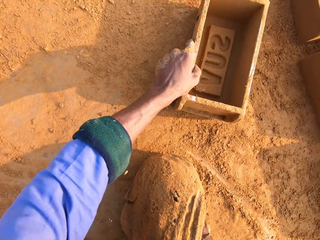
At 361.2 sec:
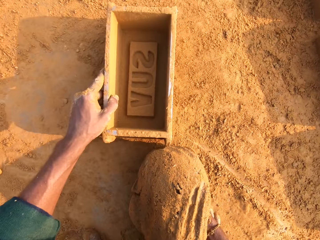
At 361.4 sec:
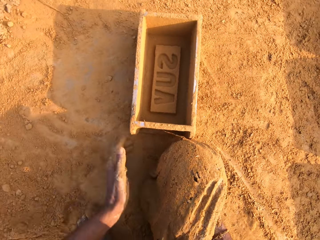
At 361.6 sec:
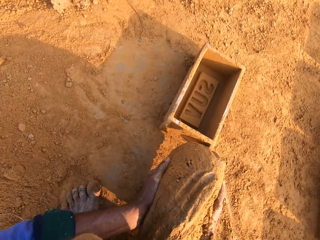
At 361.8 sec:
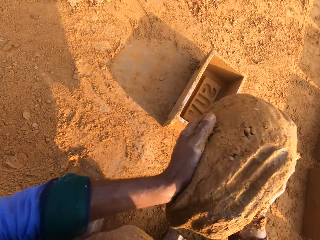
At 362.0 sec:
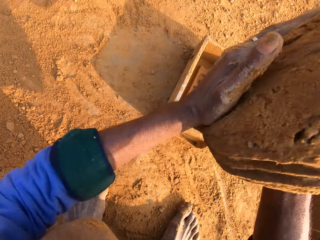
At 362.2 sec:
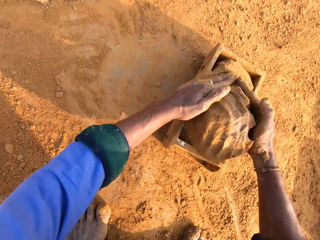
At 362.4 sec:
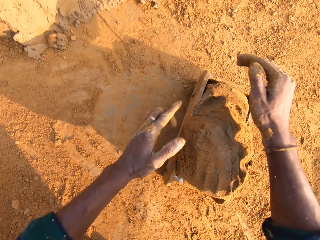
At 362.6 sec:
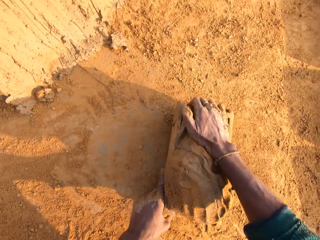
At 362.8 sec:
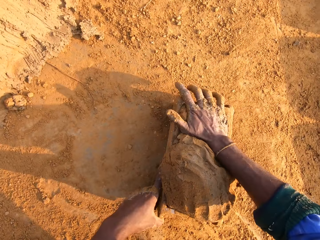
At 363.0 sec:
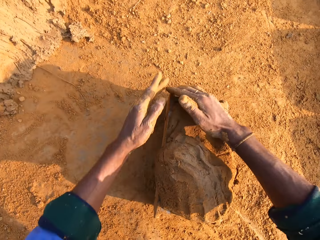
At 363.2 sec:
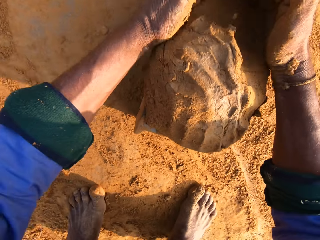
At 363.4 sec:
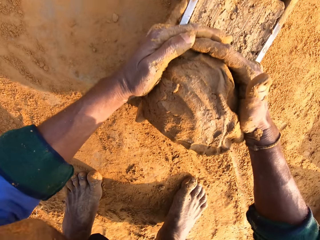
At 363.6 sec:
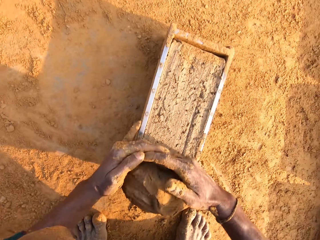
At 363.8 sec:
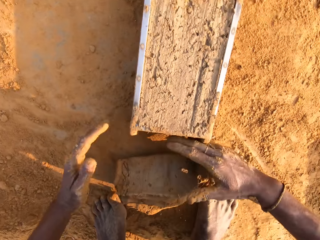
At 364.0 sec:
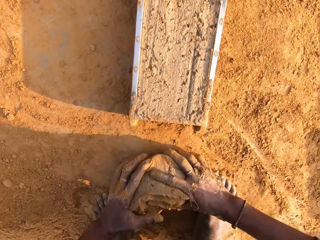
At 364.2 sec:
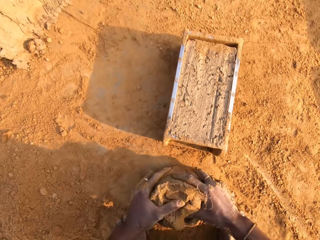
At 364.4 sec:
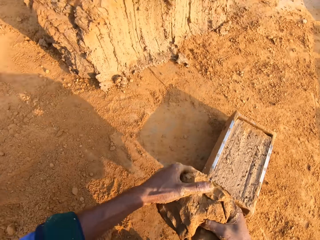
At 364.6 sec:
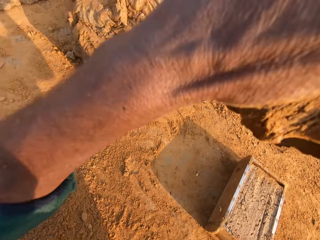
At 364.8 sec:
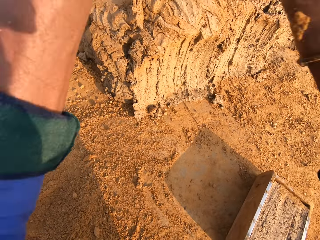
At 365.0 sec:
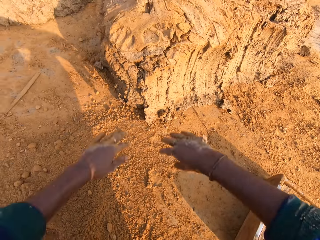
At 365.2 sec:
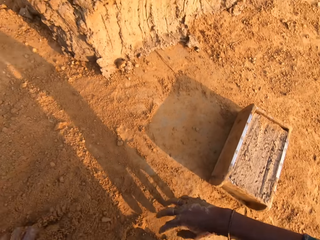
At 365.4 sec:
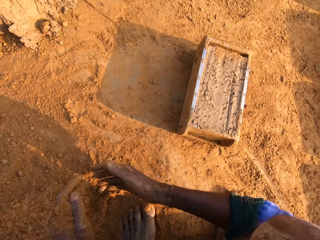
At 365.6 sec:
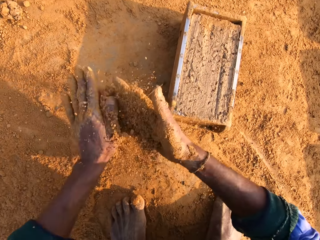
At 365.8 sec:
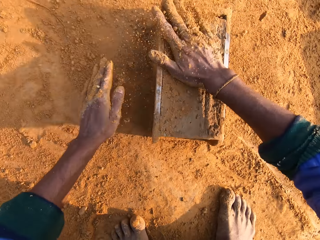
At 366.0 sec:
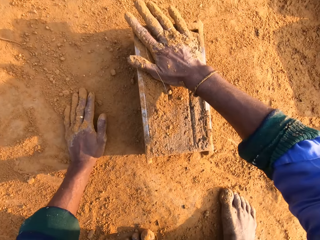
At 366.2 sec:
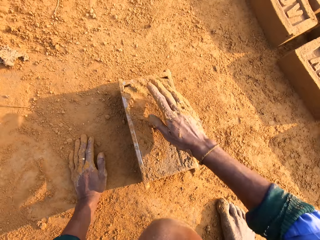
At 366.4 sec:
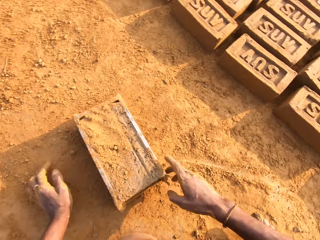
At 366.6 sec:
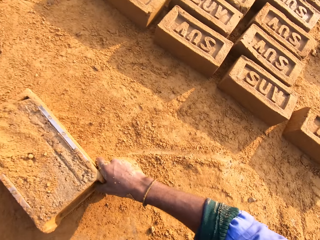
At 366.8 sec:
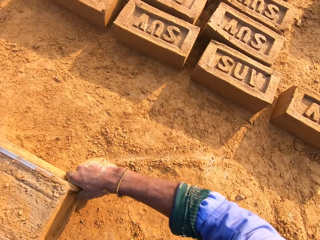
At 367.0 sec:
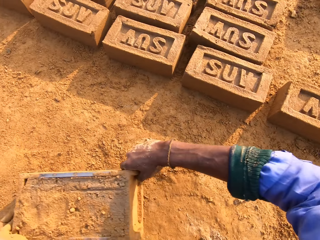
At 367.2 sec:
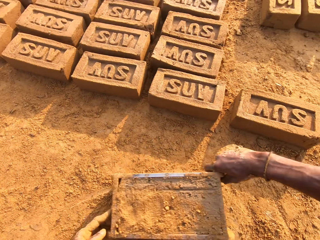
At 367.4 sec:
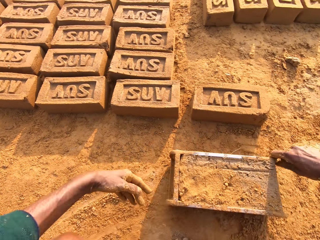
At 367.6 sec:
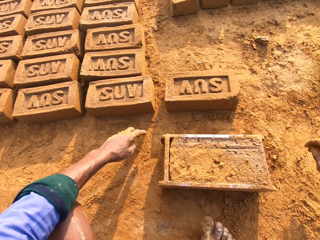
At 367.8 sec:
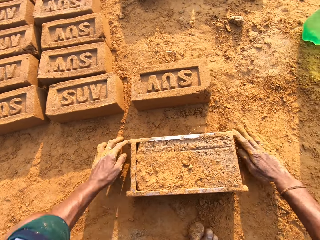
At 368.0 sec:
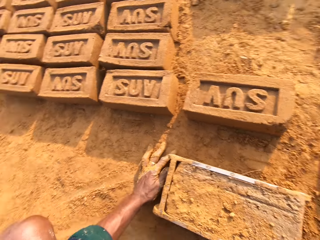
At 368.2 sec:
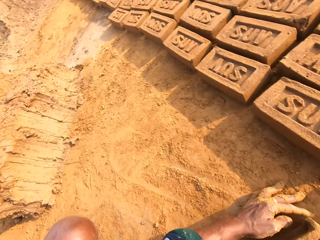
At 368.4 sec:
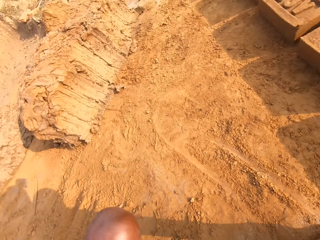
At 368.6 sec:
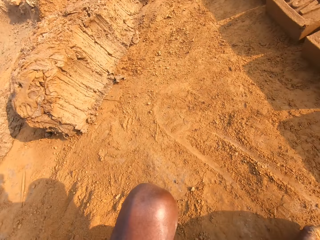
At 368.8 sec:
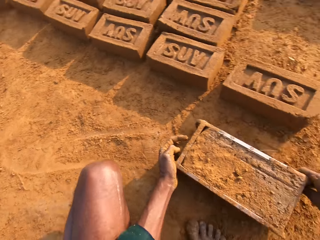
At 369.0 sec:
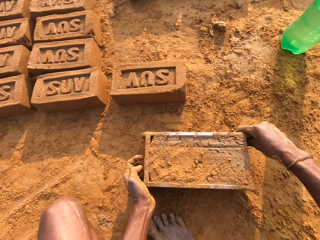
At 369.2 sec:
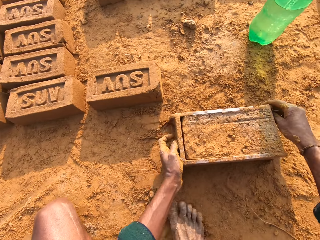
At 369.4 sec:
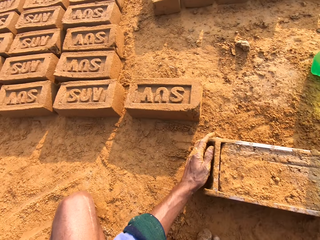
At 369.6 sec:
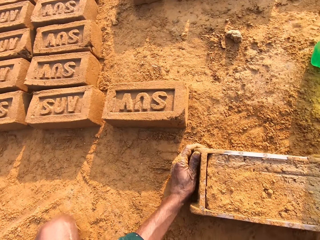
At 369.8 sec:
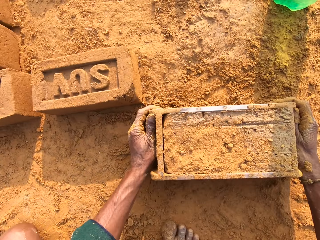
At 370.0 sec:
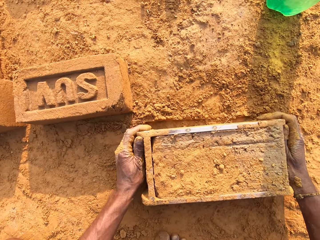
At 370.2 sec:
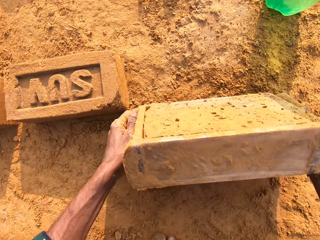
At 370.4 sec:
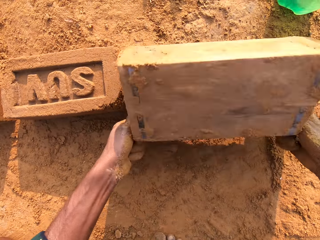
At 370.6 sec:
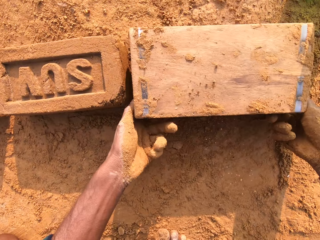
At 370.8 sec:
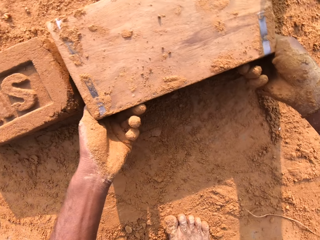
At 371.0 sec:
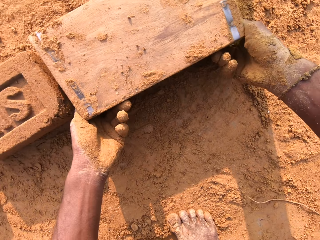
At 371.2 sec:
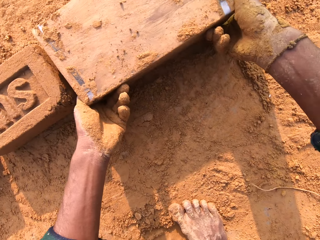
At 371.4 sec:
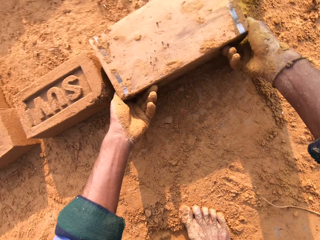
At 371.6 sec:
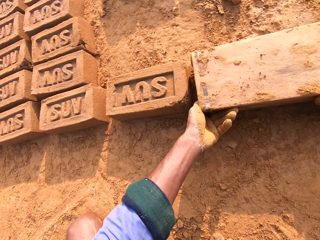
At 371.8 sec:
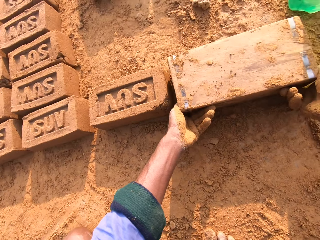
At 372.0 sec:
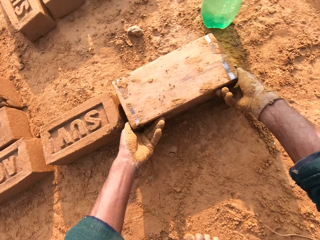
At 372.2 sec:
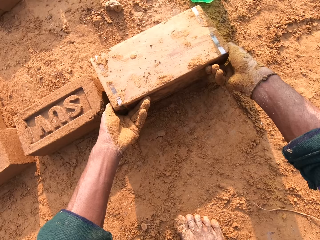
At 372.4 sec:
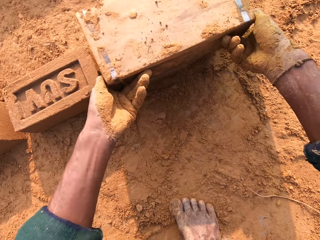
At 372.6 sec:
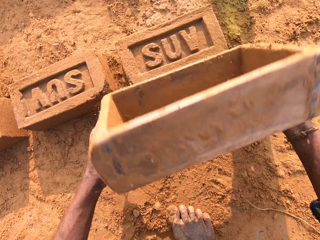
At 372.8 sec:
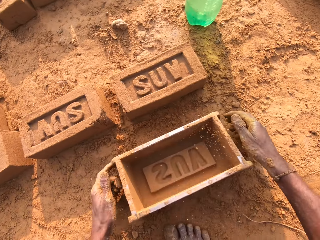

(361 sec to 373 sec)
The camera wearer carries the clay or mud with the right hand. They pull the brick mold or wooden box with the left hand. They hold the mud with both hands. They throw the mud in the wooden box with both hands. They remove the excess clay with both hands. They level the mud in the wooden box with both hands. They pick the clay with both hands. They throw the mud on the heap of mud. They scoop the sand on the ground with both hands. They pour the sand on the mud in the wooden box with the right hand. They drag the wooden box on the ground with the right hand. They stare at the clay. They look at the ground. They drop the clay on the ground. They pour the brick on the ground with the wooden box. They carry the brick mold with both hands.

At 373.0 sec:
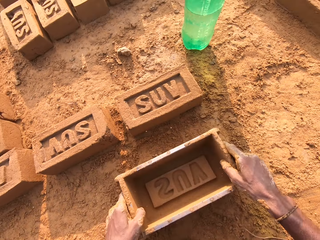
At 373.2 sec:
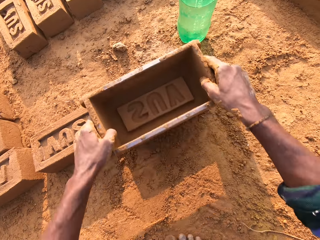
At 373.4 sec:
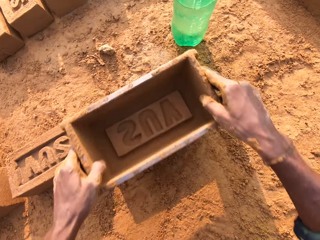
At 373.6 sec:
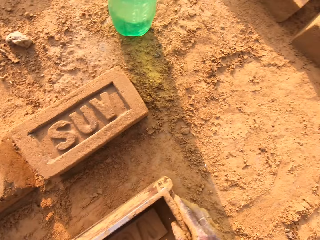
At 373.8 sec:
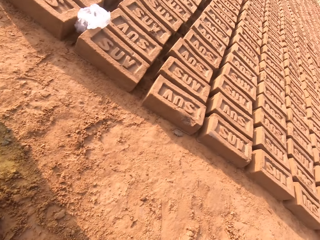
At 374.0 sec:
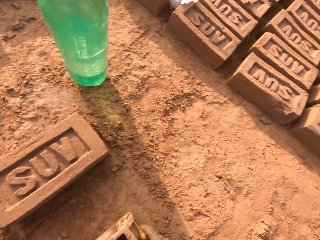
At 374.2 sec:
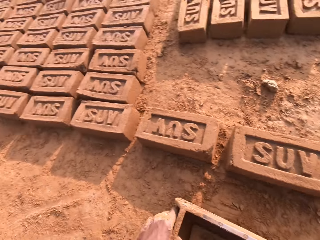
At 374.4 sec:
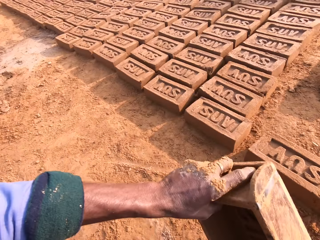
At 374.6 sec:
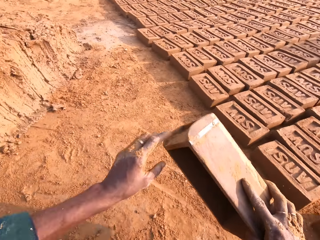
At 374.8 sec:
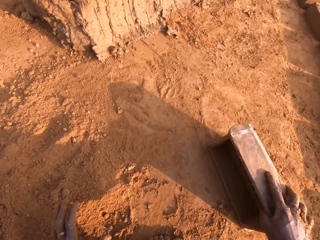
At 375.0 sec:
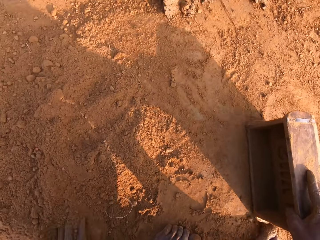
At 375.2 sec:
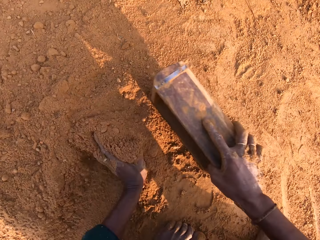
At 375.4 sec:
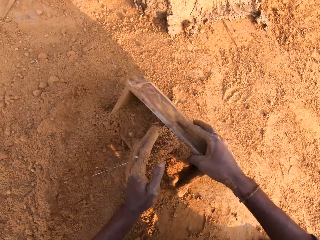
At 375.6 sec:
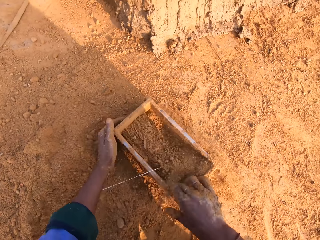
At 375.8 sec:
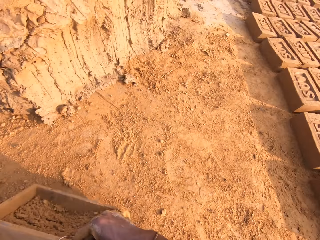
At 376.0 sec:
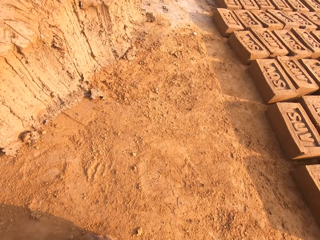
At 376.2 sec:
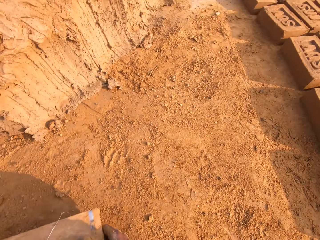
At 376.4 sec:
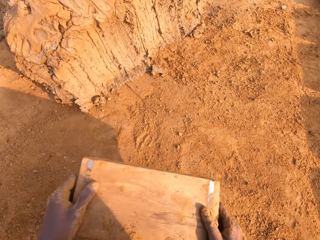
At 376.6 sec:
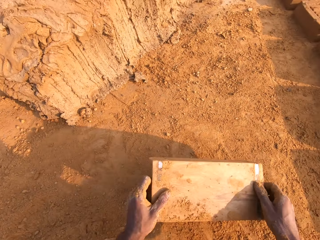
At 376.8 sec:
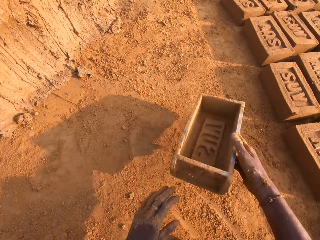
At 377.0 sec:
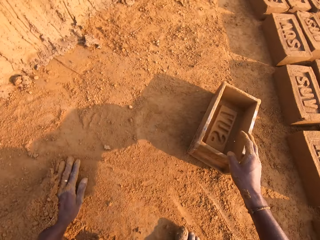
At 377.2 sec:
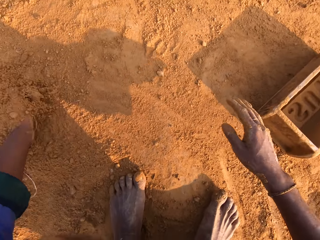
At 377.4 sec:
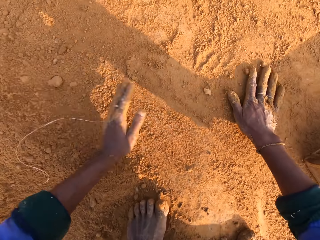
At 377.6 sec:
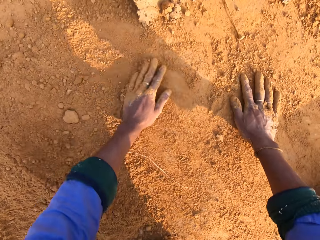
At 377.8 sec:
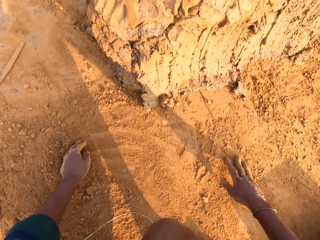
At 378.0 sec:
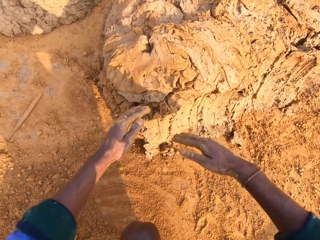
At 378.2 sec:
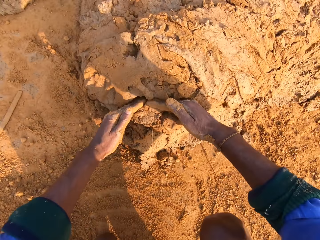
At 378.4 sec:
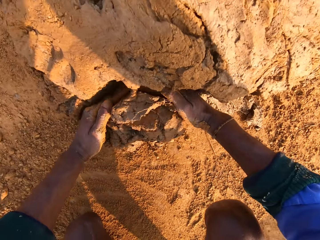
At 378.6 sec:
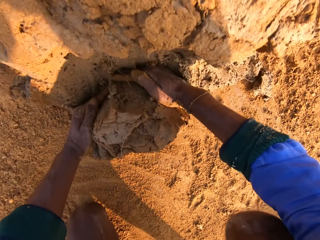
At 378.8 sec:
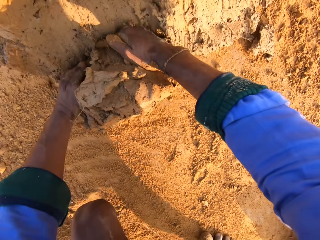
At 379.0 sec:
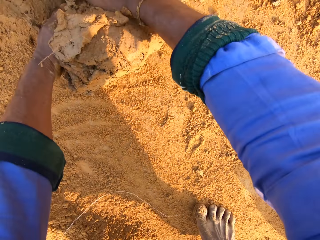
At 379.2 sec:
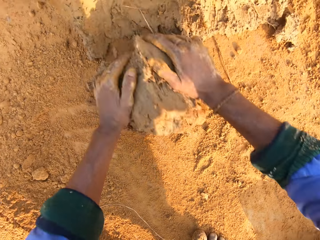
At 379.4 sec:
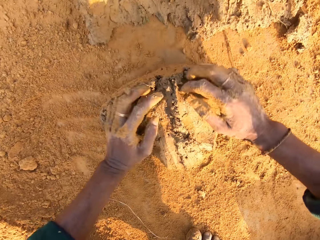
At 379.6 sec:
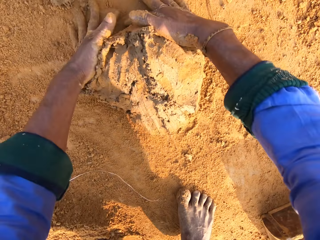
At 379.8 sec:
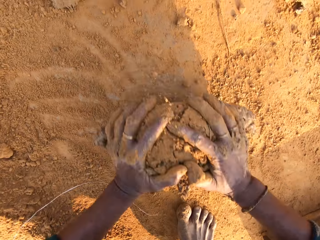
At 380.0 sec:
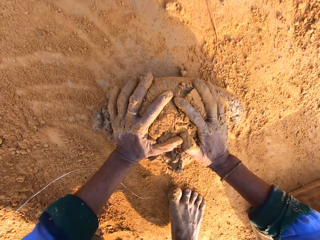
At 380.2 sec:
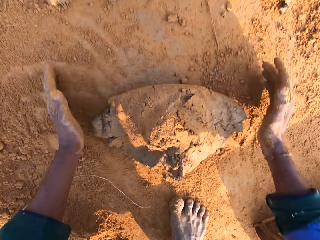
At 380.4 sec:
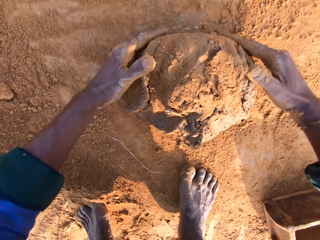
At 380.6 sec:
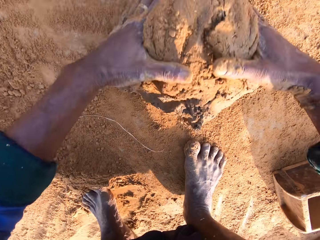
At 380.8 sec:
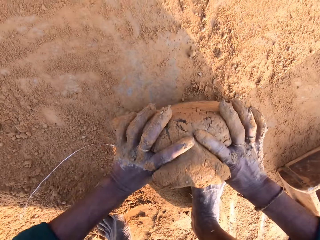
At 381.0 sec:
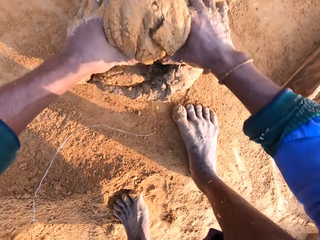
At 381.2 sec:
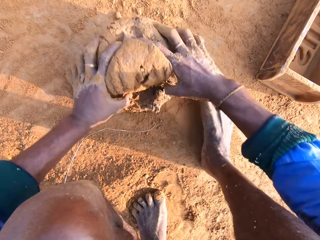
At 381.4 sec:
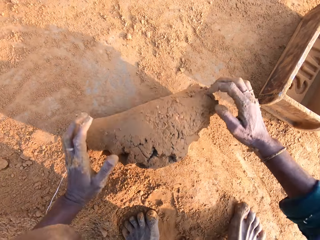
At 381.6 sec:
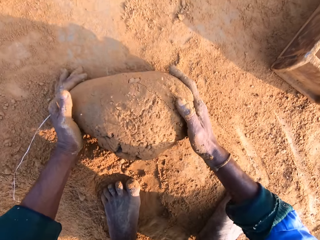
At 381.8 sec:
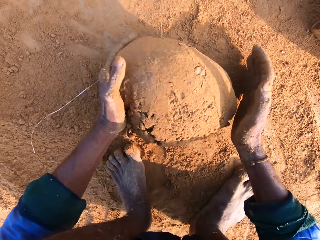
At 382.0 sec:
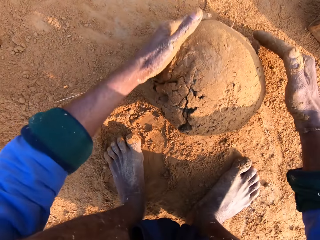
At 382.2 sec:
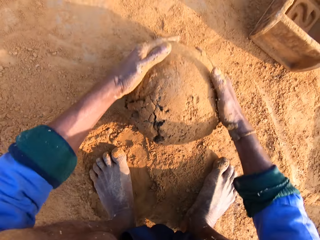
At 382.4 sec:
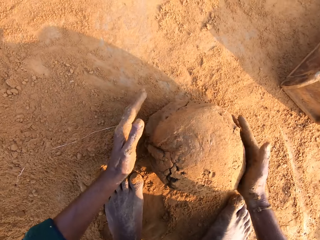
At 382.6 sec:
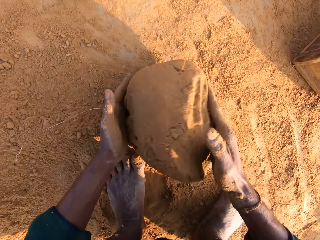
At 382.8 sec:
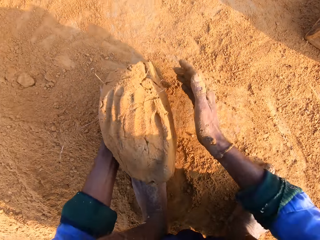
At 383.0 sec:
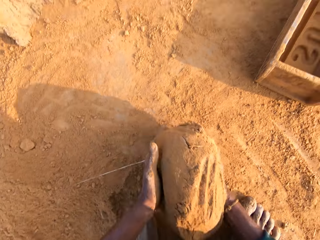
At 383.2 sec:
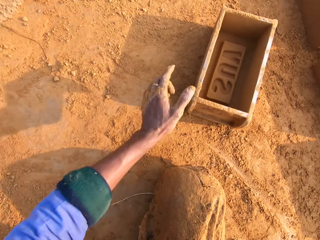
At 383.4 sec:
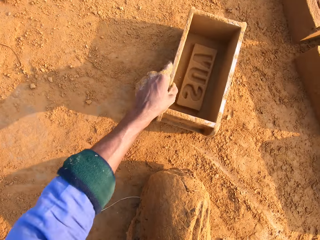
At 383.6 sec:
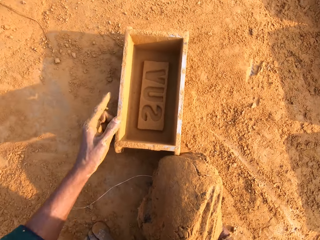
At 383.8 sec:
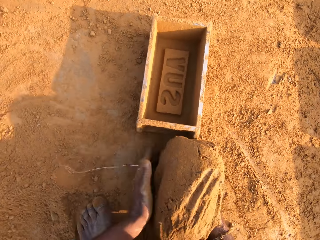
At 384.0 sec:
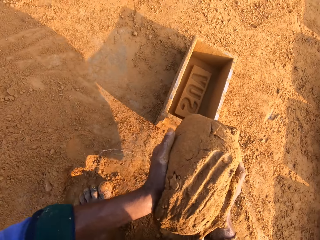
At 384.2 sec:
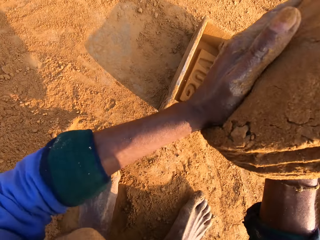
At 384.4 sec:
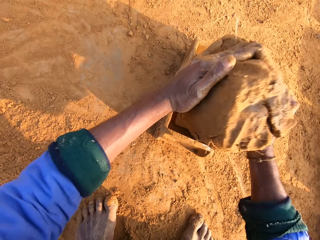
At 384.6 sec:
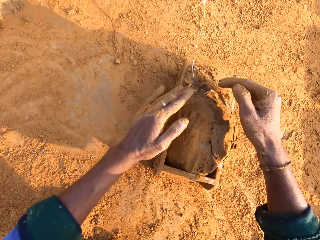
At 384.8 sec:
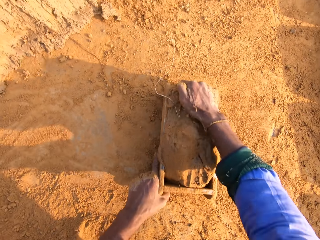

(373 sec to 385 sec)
The camera wearer places the wooden box or brick mold on the brick. They carry the brick mold with both hands. They drop the brick mold on the ground. They put the soil or sand in the brick mold. They scoop the sand on the ground with the wooden box in the right hand. They pour the sand in the wooden box on the ground. They place the wooden box on the ground. They rub both hands on the soil. They cut the clay or mud with both hands. They scoop the mud with both hands. They roll the mud on the ground with both hands. They carry the clay with the right hand. They pull the brick mold with the left hand. They hold the mud with both hands. They drop the clay in the brick mold.
